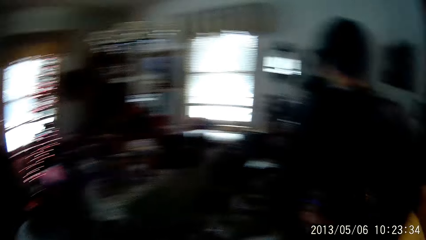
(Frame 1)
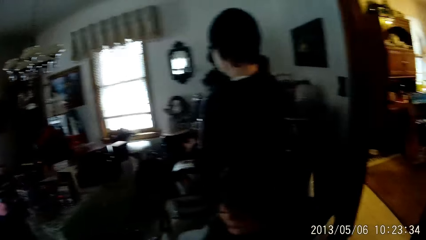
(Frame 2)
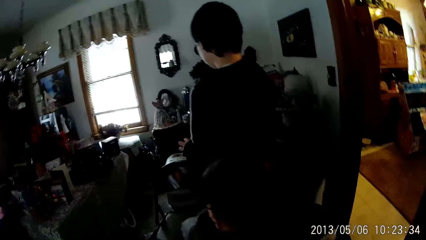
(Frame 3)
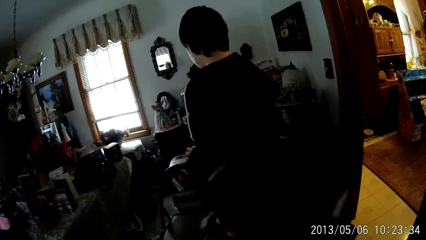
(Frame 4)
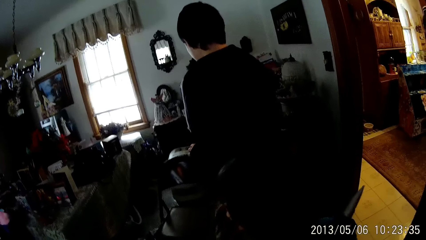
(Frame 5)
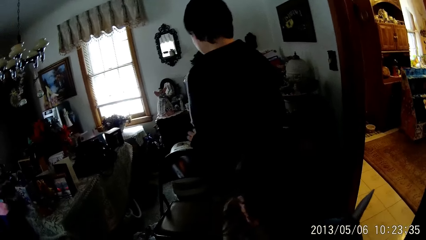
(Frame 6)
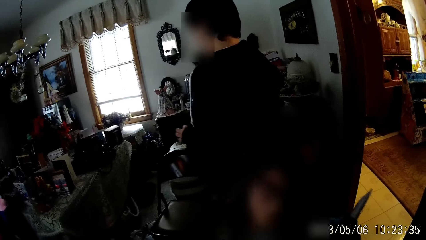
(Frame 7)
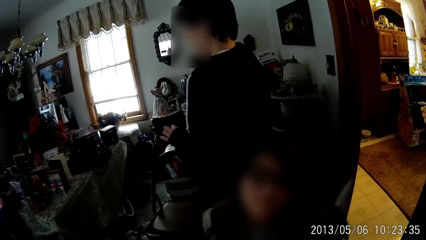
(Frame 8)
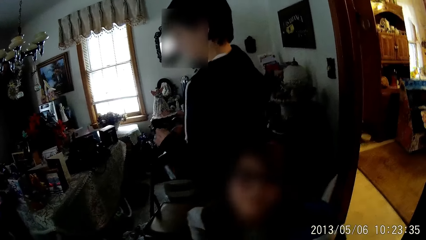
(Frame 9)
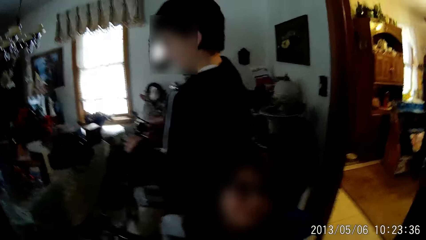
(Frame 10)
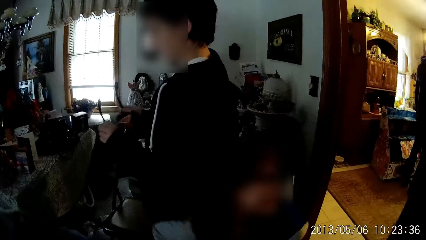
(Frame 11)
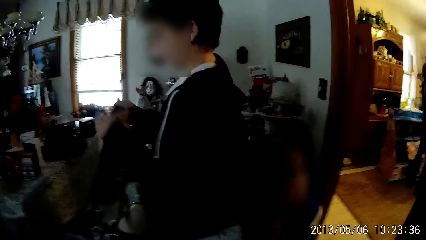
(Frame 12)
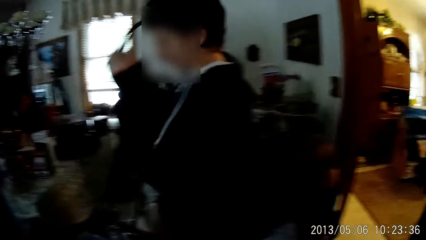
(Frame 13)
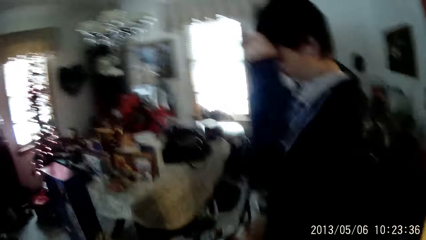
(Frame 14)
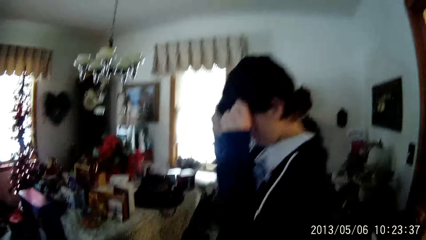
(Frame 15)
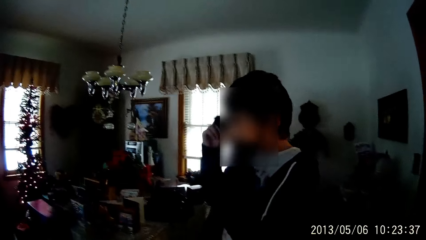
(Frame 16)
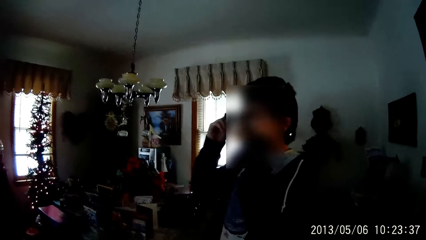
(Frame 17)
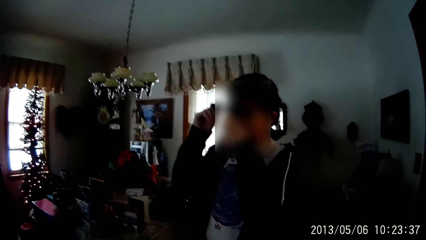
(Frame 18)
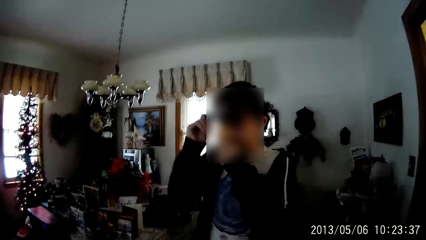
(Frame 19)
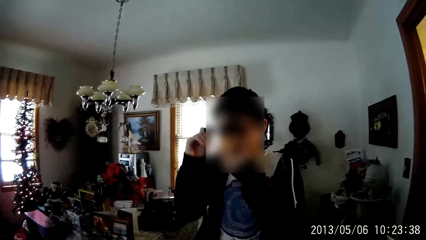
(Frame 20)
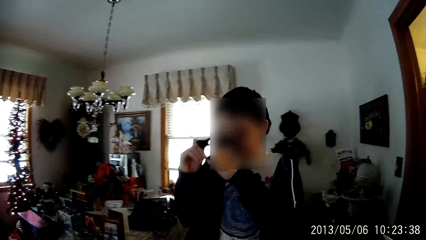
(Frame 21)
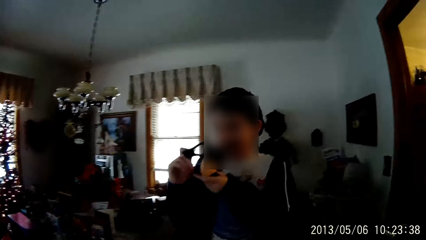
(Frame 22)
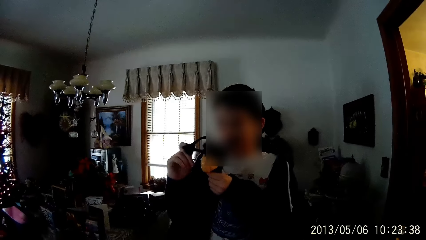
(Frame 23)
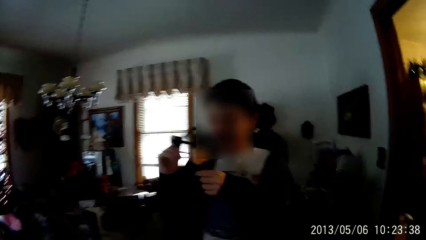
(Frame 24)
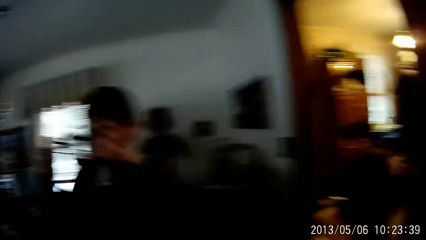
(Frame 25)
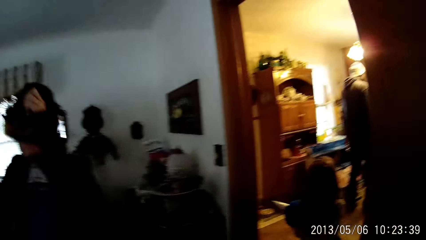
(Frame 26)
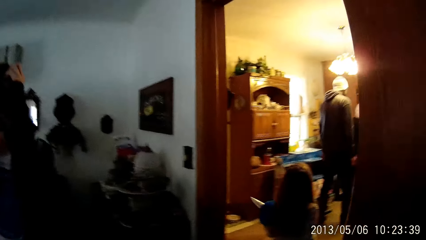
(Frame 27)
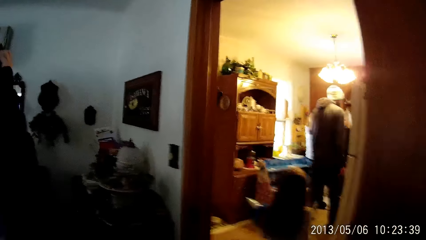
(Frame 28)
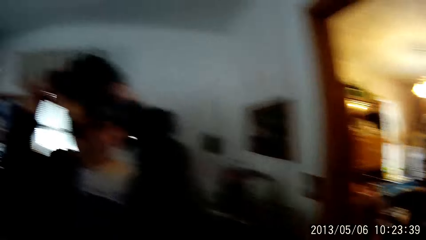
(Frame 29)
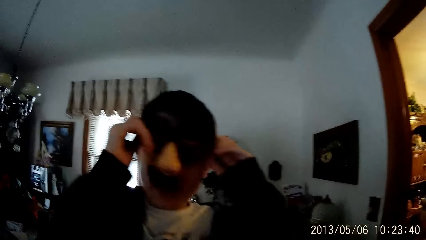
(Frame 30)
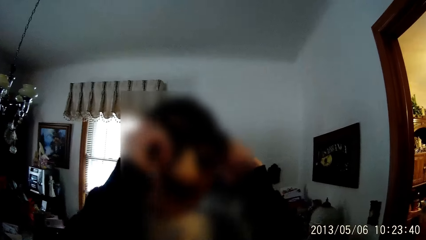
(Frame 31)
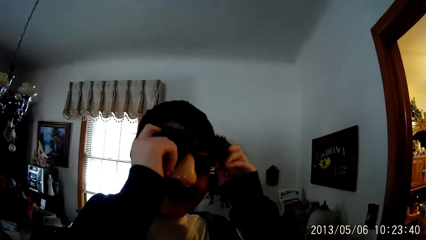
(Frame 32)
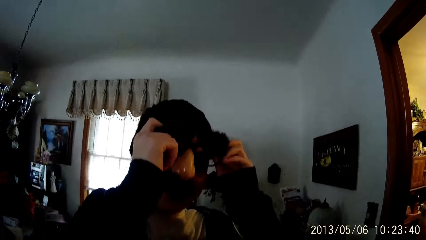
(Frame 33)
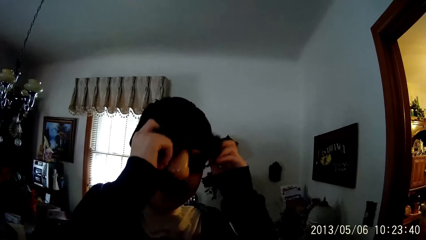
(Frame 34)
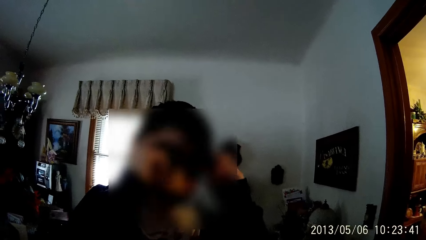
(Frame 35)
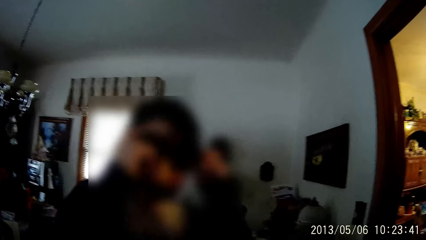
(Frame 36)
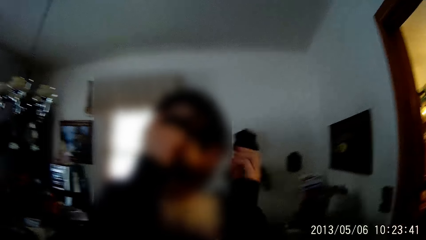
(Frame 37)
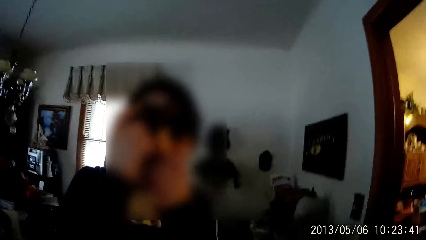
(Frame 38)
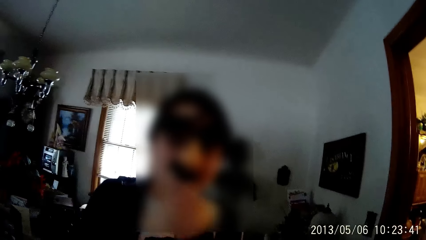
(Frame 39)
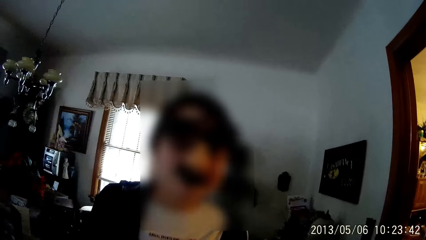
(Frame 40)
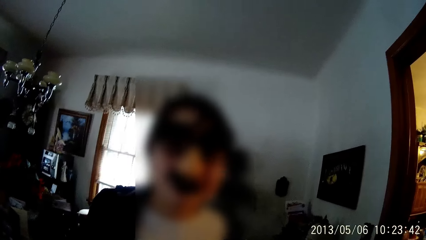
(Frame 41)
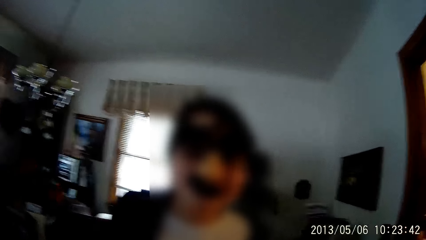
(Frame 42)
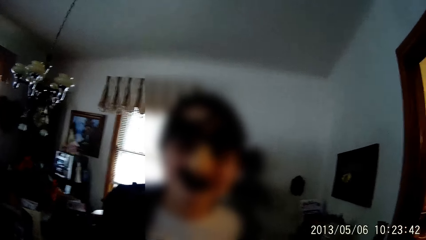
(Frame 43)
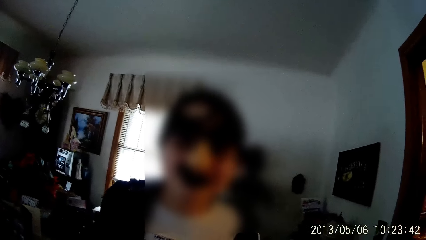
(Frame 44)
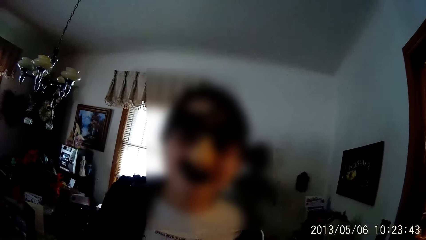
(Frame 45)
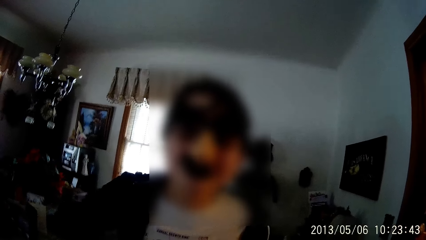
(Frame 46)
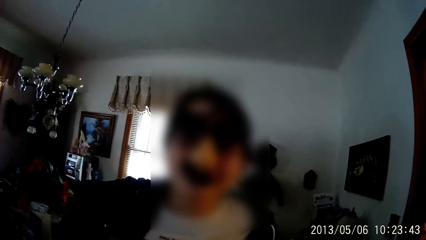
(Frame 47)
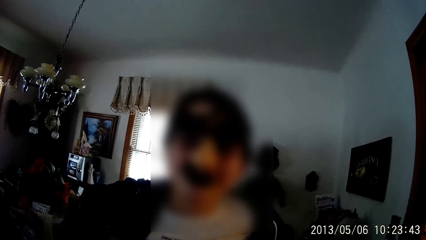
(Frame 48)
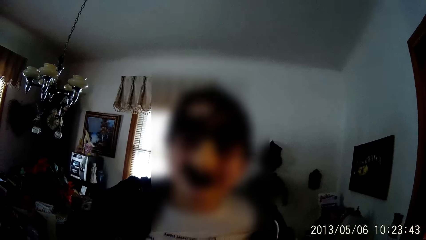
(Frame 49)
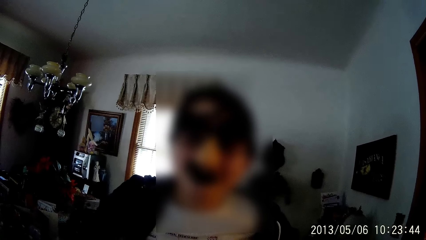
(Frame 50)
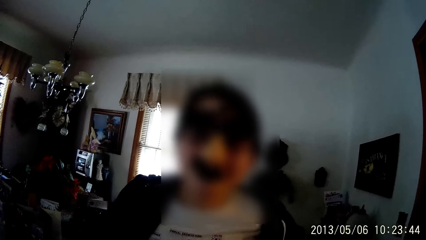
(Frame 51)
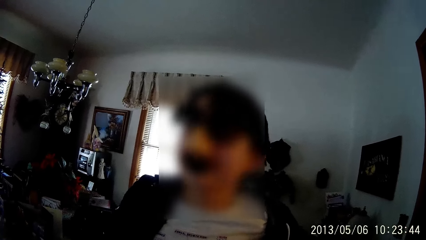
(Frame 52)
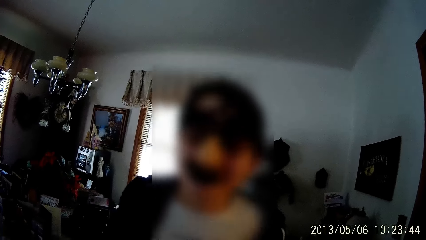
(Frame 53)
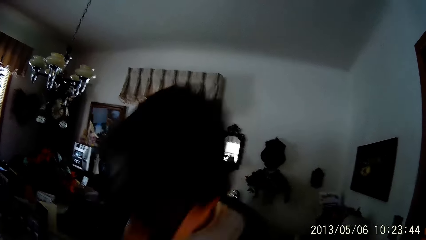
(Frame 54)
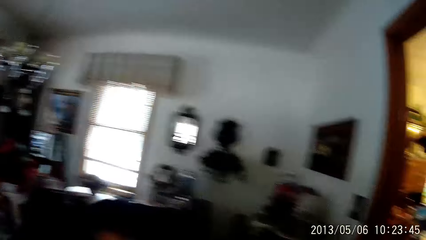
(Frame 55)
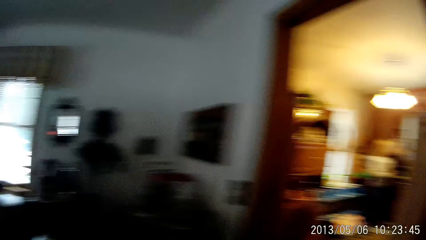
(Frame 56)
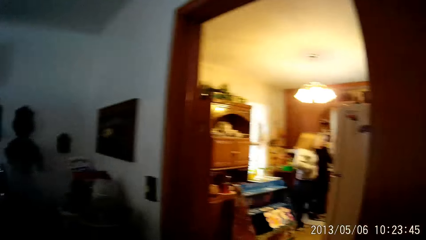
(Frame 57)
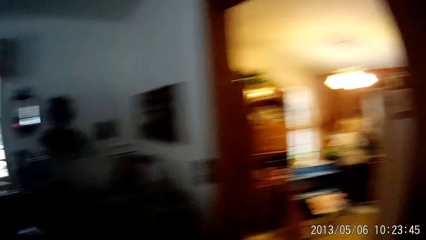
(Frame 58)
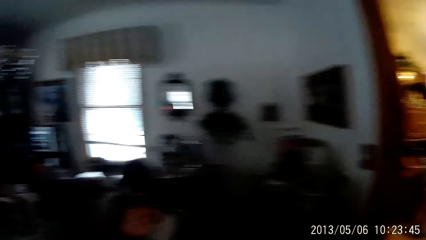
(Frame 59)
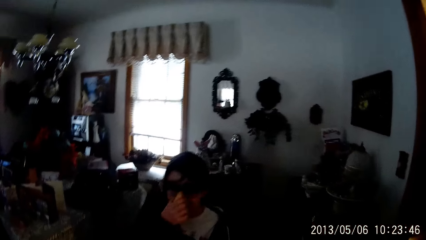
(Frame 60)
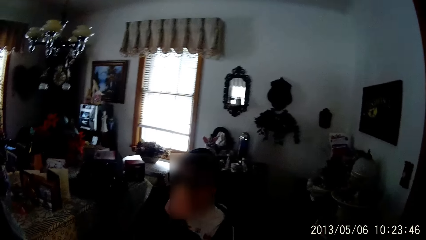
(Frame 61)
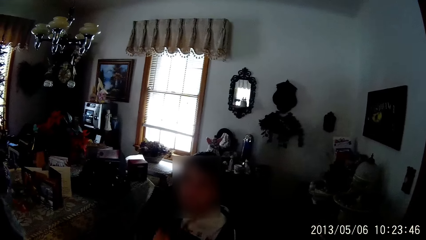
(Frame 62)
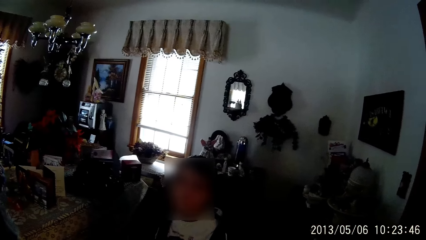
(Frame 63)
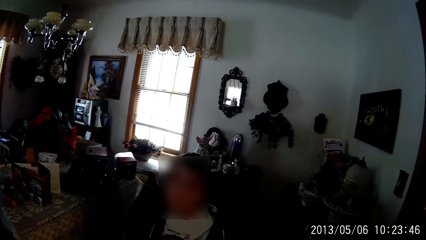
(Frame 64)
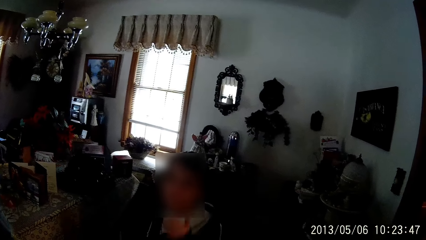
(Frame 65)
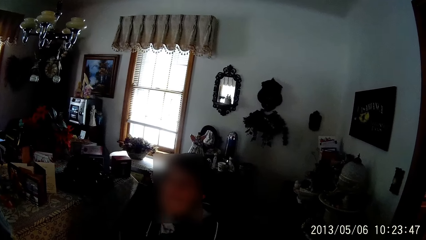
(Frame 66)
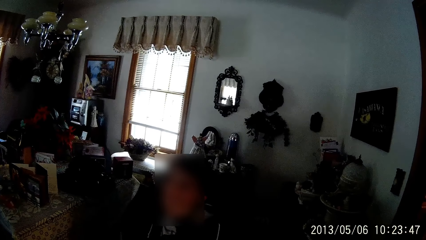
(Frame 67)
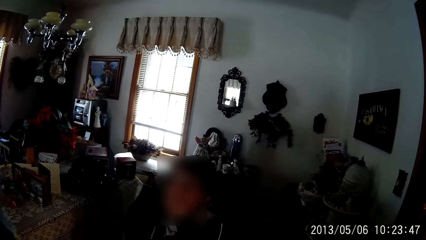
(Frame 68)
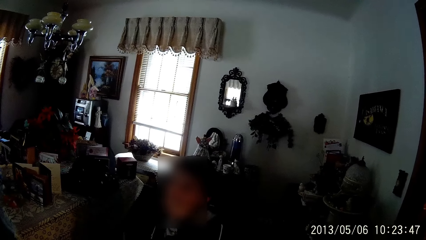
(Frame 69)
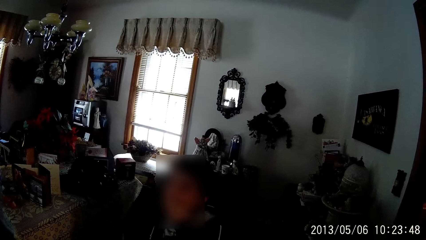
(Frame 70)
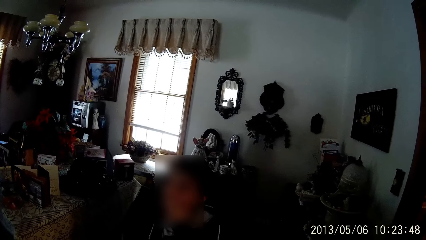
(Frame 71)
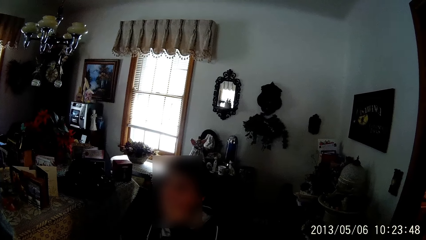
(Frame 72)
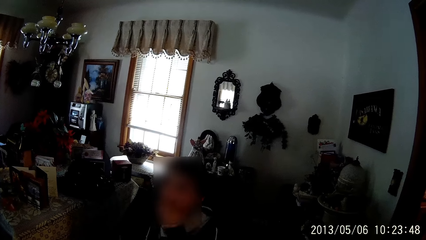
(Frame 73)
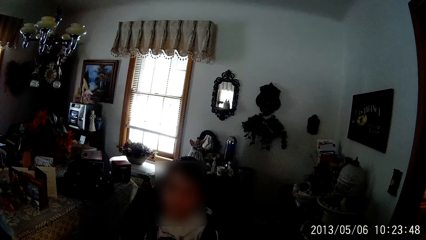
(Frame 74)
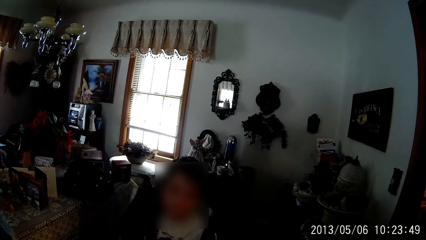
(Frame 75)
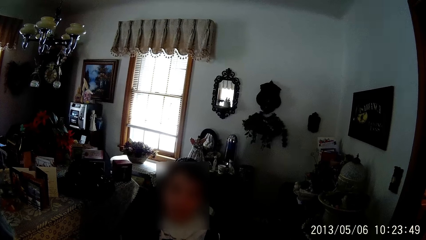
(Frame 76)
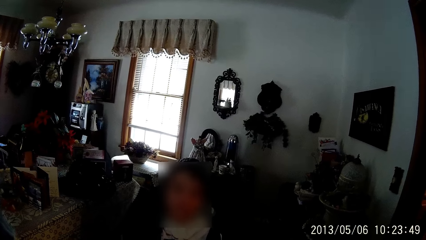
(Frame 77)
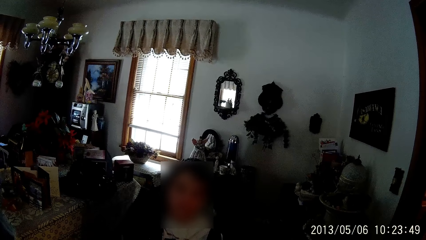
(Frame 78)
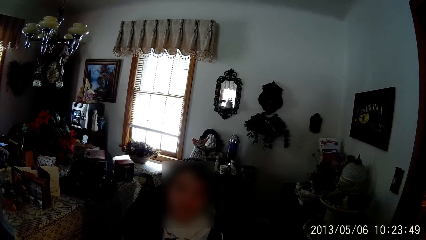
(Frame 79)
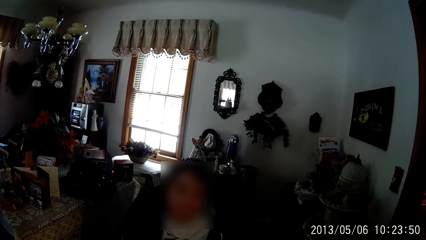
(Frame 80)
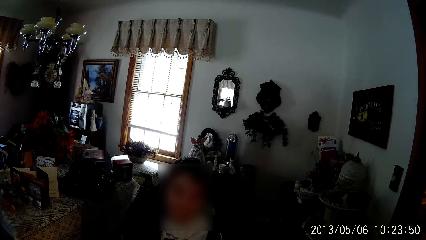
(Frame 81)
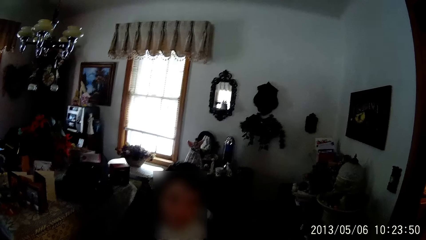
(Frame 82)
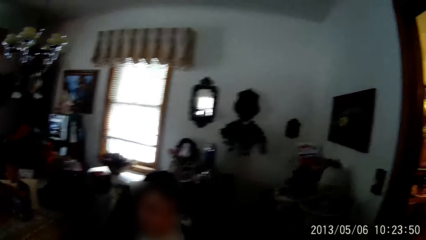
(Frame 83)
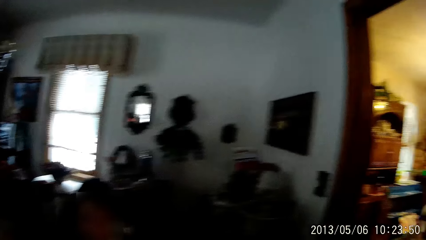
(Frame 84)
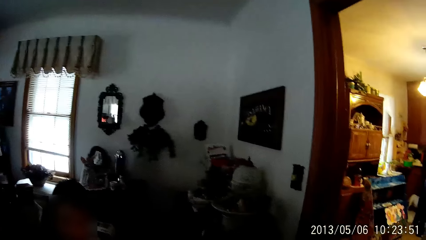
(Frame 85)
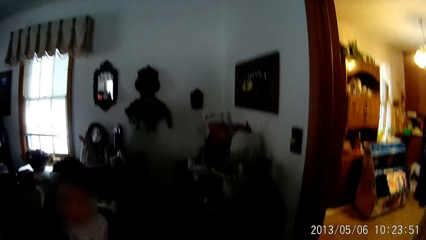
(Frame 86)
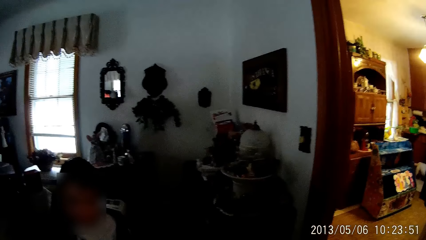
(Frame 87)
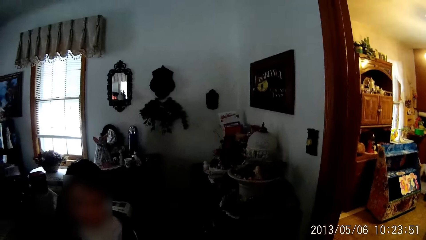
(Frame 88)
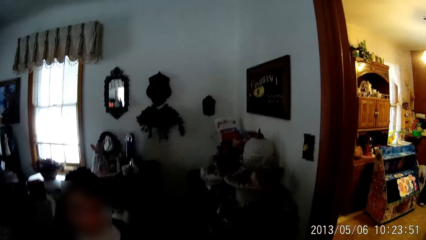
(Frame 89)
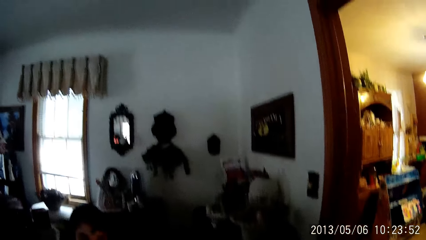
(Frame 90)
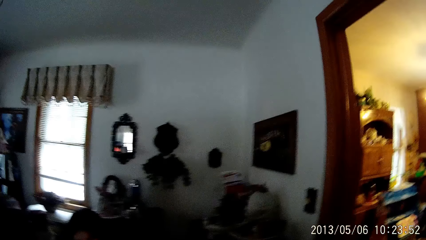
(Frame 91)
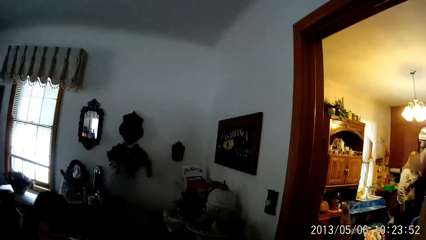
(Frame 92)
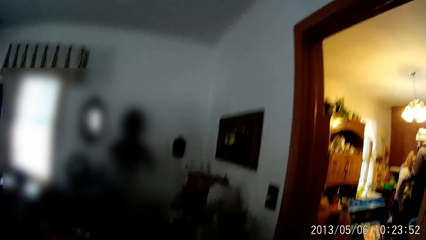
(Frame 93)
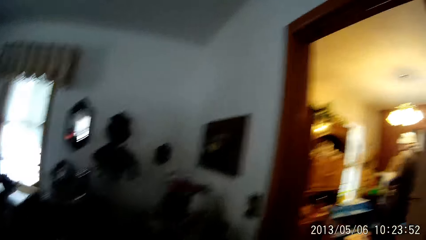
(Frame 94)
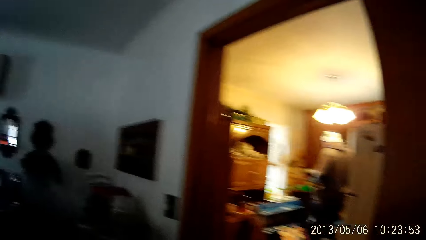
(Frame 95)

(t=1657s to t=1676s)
A boy holds a disguise glass with both hands. The boy wears the disguise glass on his face with both hands. The boy removes the disguise glass from his face with both hands. The boy wears the disguise glass on his face with both hands. The boy took off the disguise glass with his right hand.
